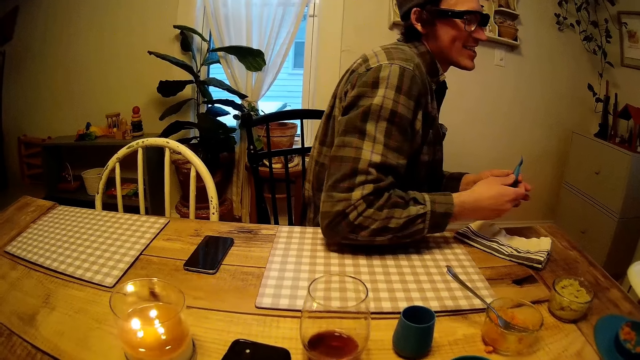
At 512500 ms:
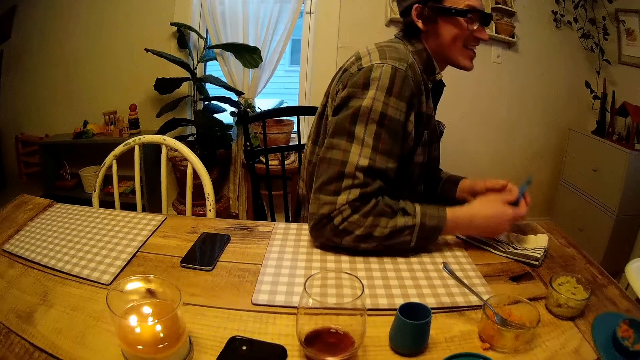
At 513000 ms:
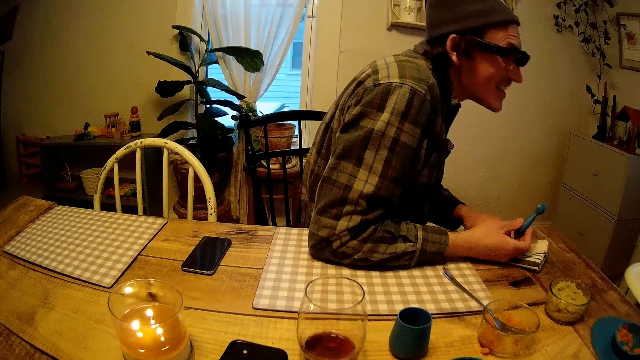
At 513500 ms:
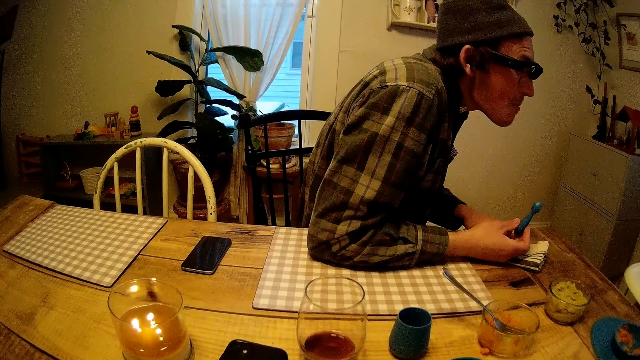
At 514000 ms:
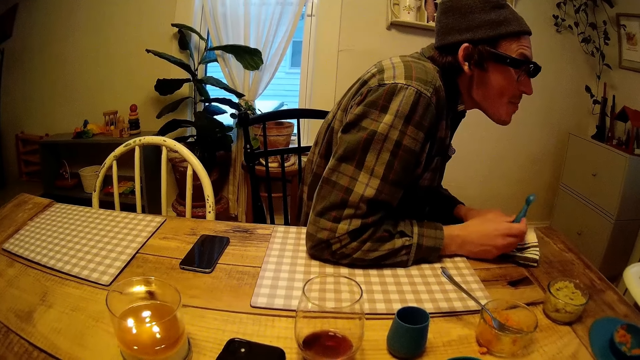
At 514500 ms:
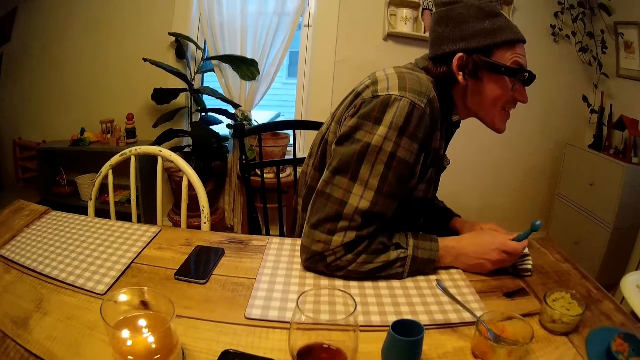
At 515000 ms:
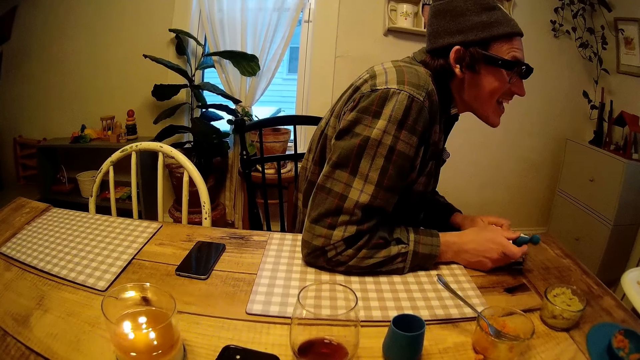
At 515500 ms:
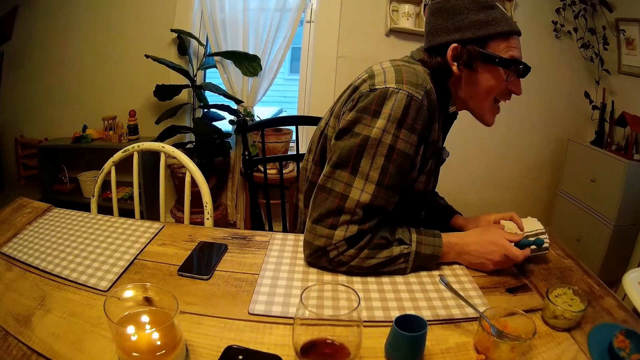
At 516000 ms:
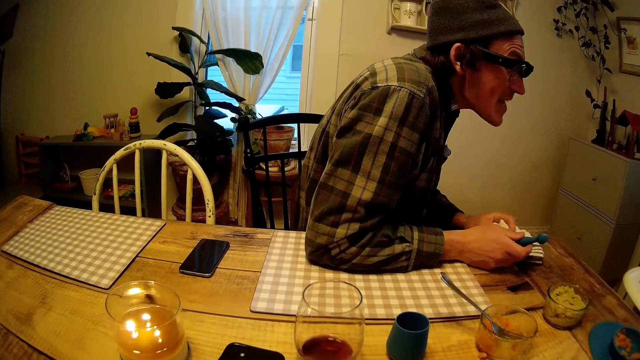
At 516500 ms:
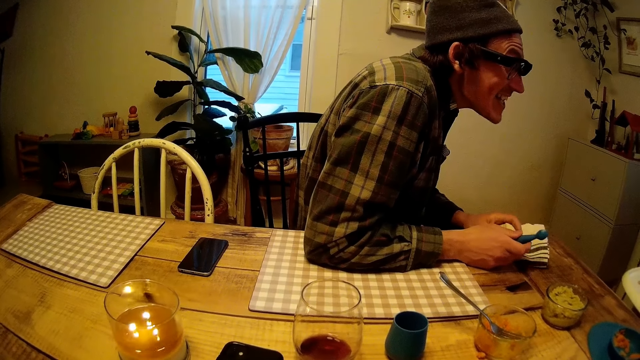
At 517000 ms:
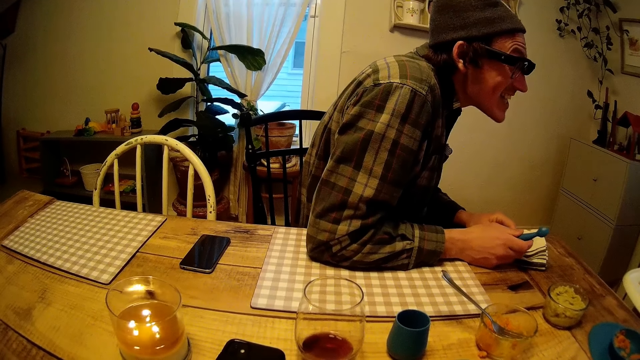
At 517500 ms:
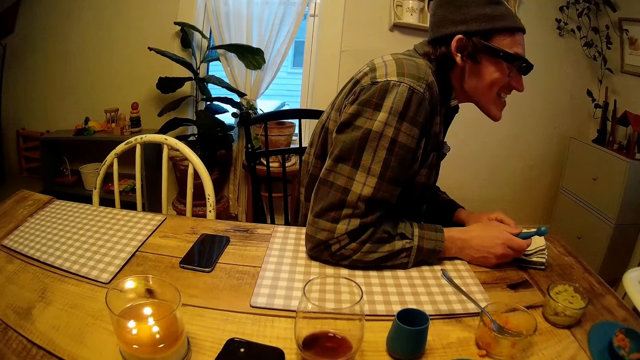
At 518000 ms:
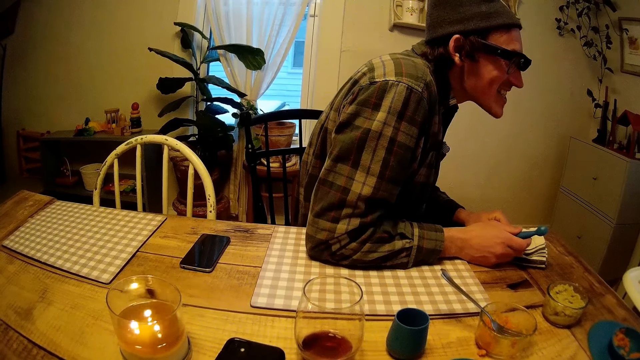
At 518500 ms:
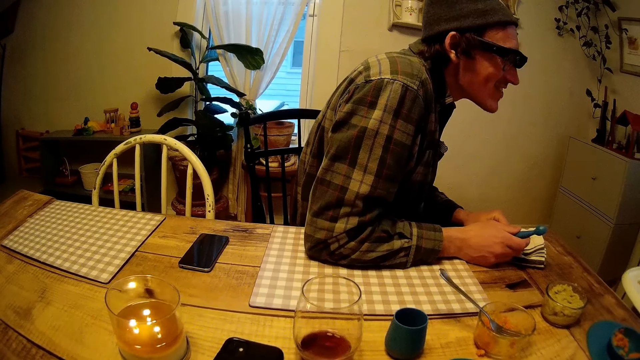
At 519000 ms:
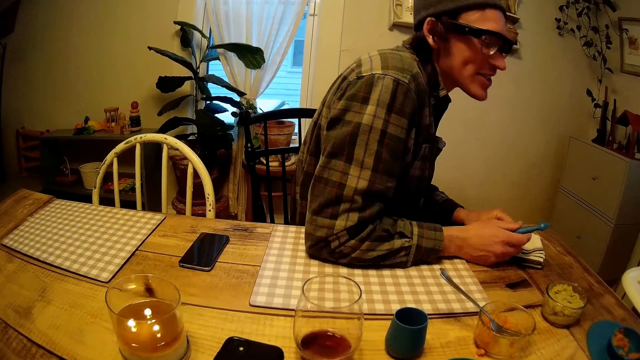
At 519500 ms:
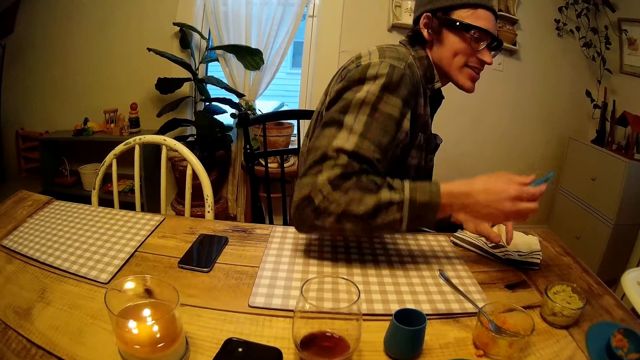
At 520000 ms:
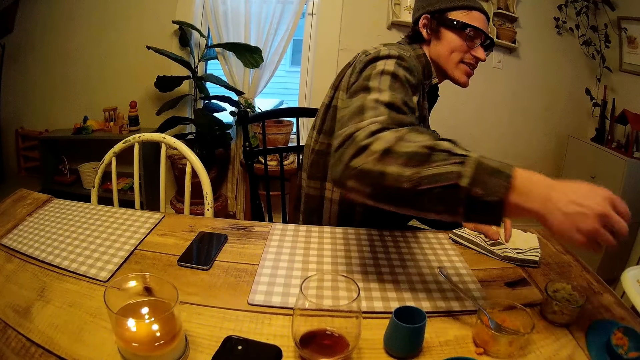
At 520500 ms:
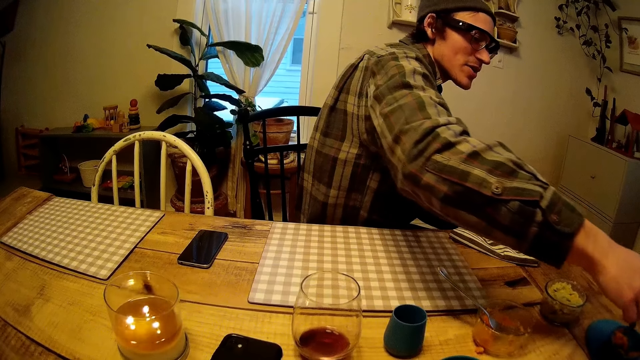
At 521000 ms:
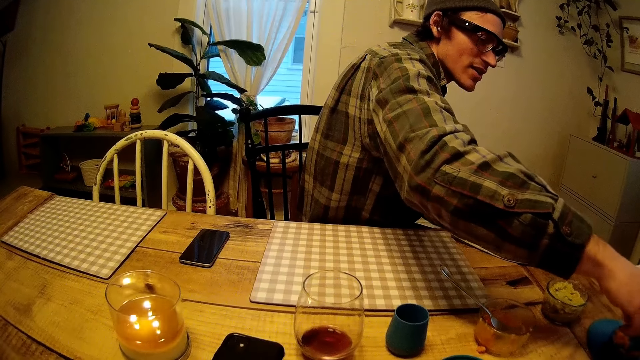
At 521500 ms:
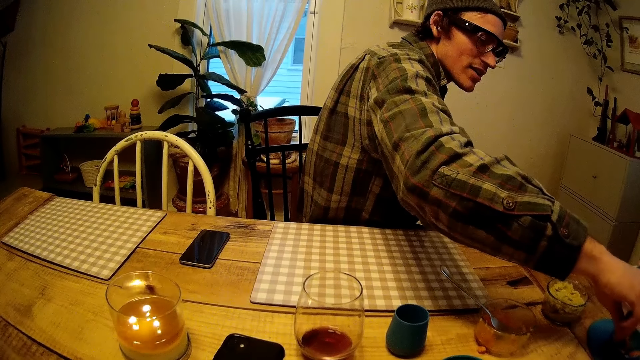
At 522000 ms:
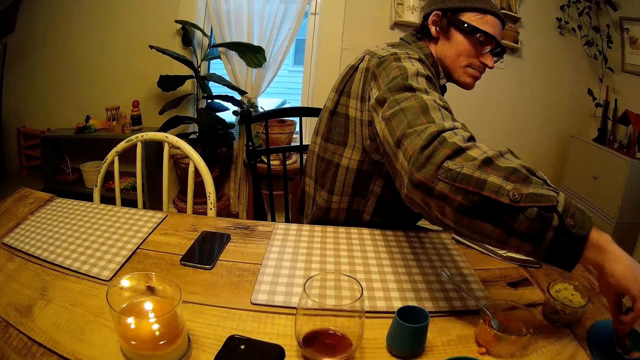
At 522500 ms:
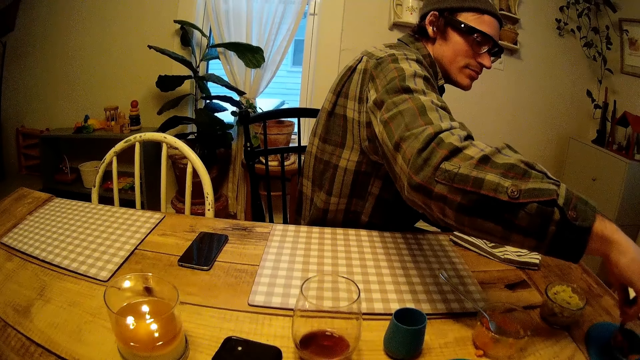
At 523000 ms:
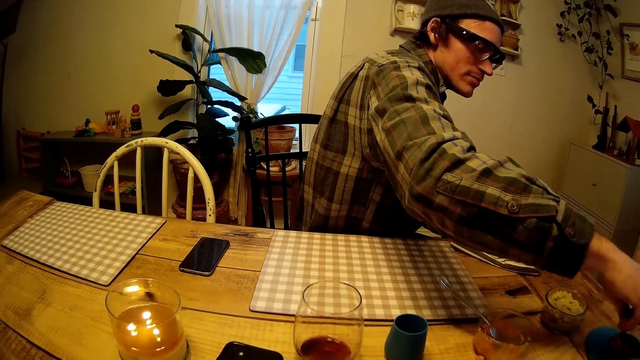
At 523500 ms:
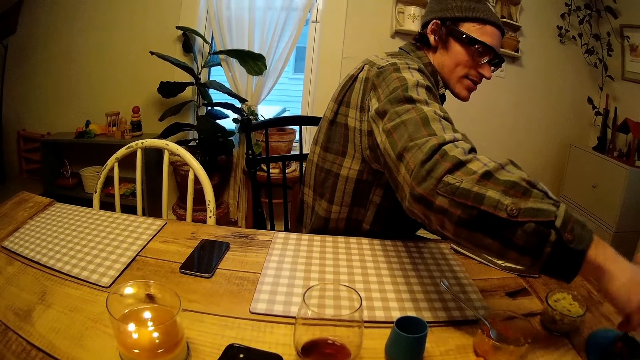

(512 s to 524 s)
The man passes a spoon from his left hand to his right hand. The man picks a piece of food from a plate on the table with the spoon in his right hand and feeds the baby.

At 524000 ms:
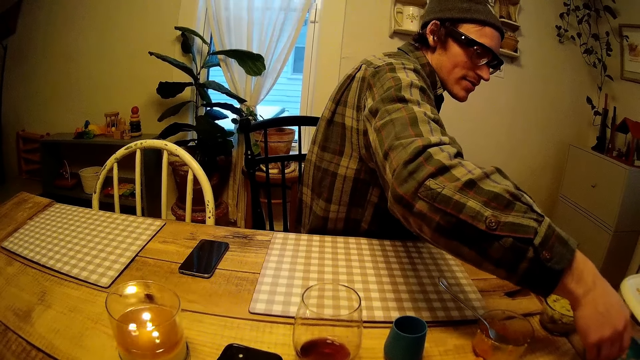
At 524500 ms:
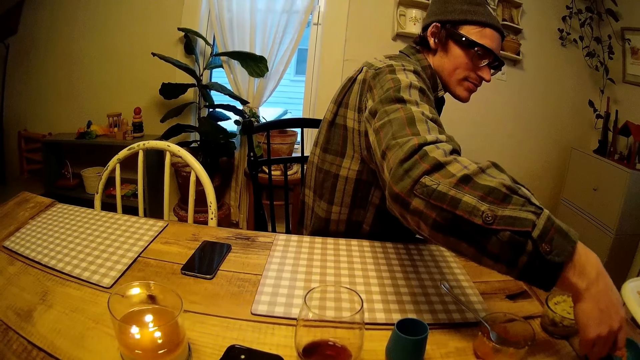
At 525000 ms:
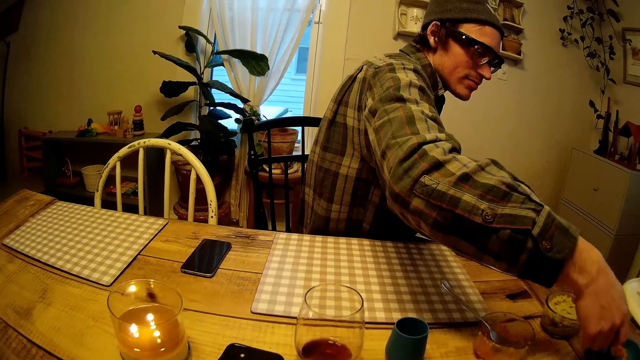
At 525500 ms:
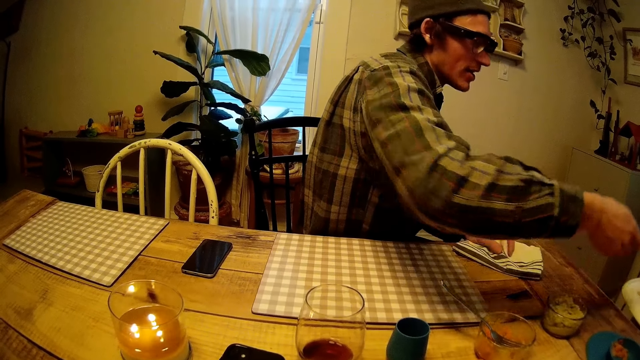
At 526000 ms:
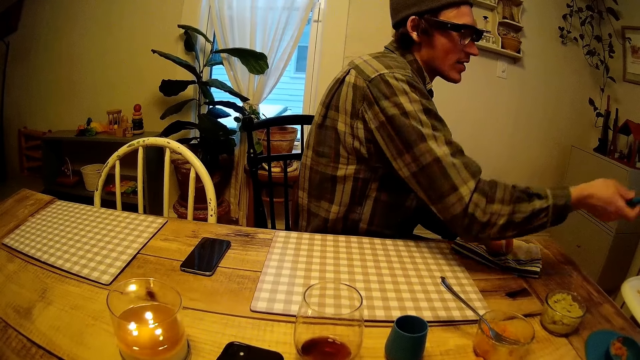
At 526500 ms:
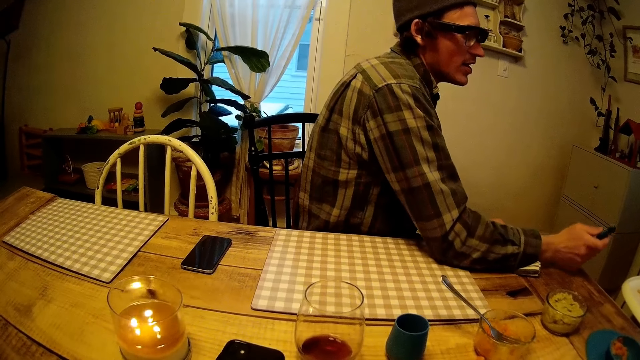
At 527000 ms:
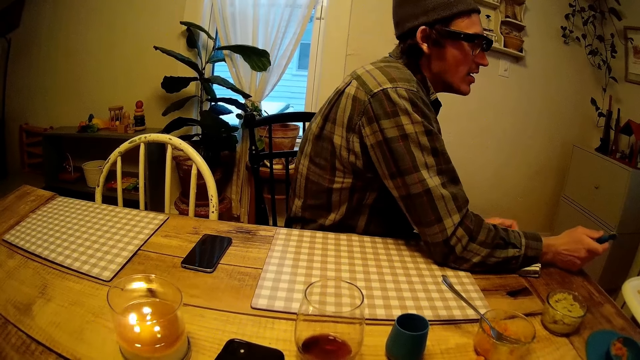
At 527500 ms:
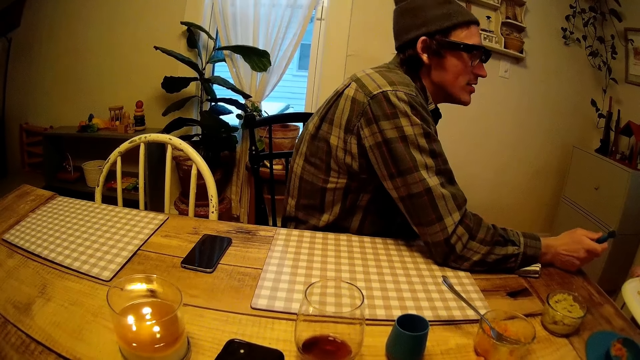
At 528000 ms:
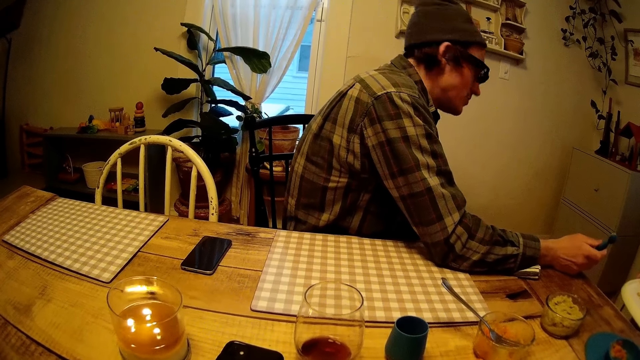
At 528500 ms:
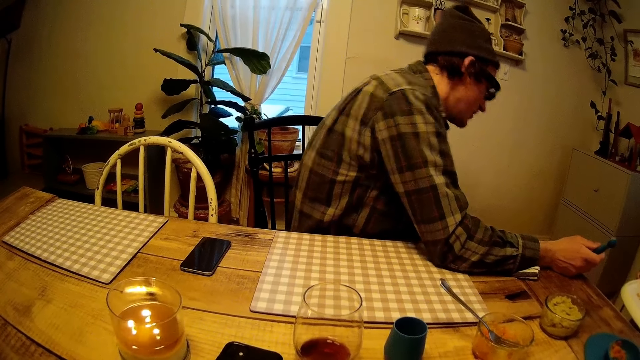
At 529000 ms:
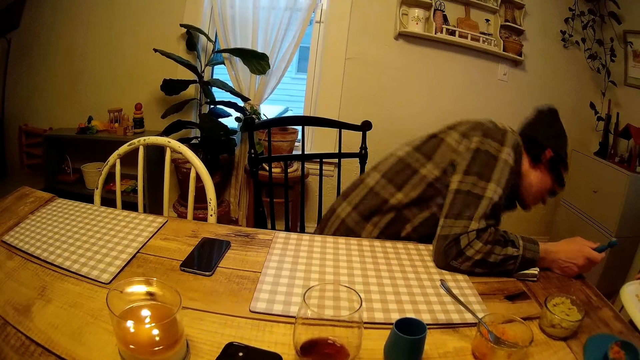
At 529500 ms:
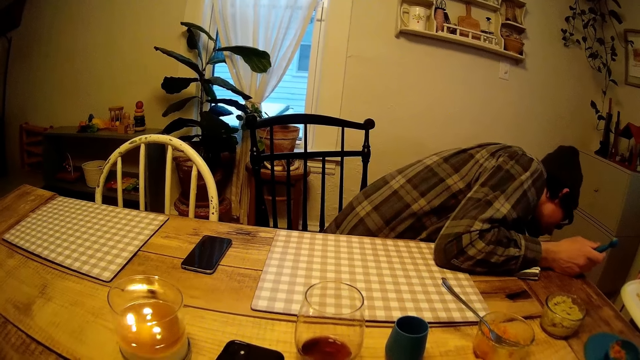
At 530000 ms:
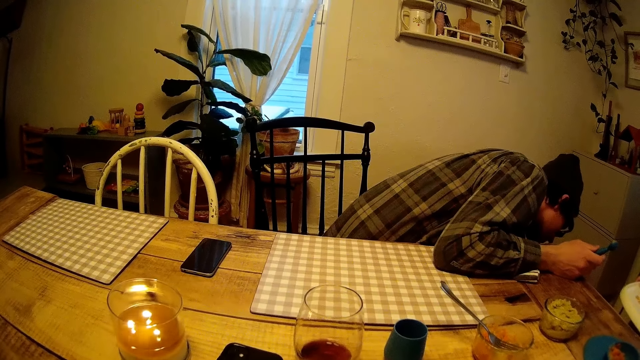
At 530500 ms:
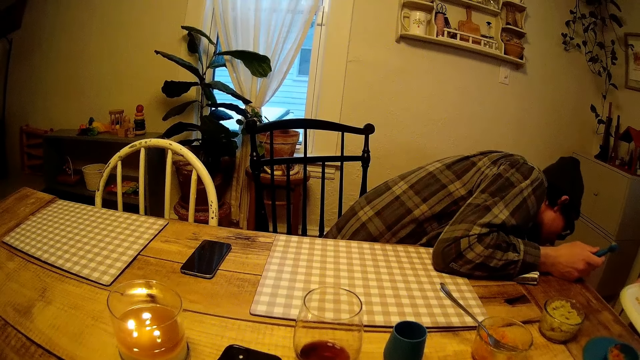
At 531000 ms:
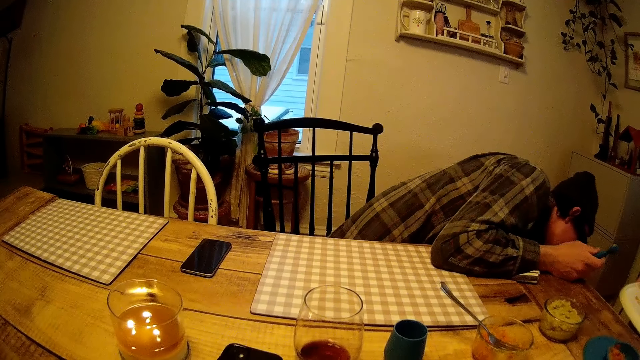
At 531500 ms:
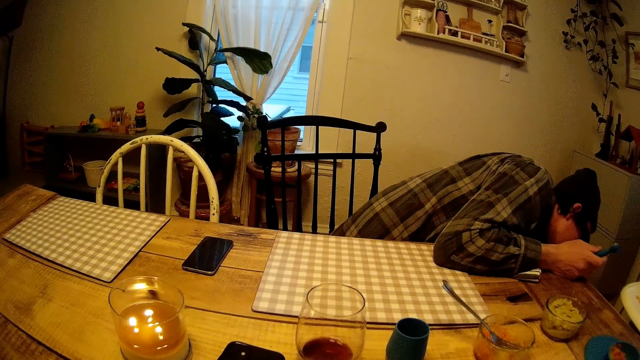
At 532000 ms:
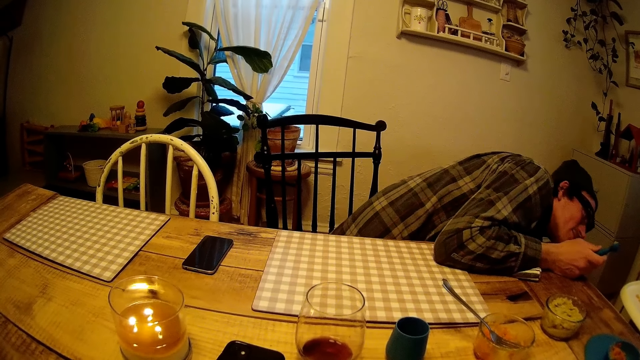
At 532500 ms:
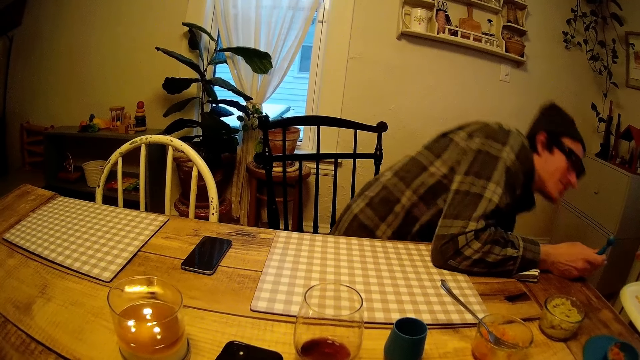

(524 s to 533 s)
The man stretches the spoon in his right hand towards the baby, rests his right arm on the table, and looks down.
